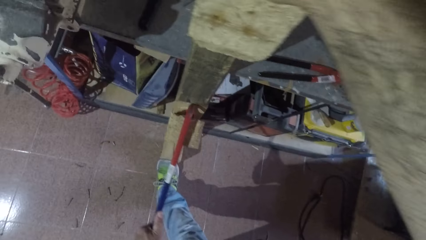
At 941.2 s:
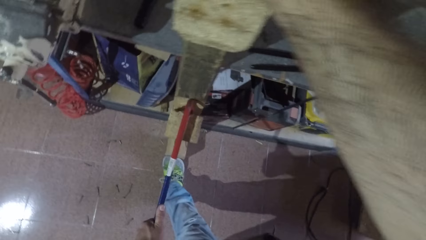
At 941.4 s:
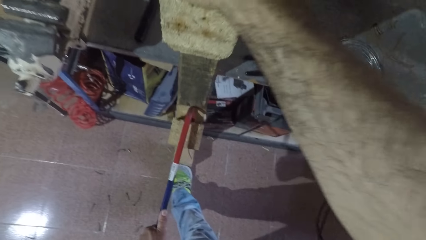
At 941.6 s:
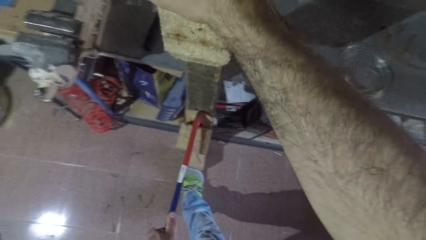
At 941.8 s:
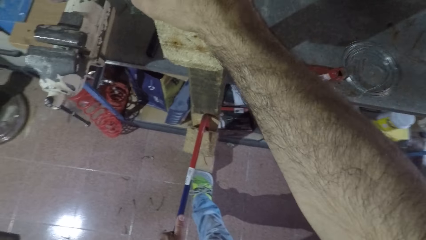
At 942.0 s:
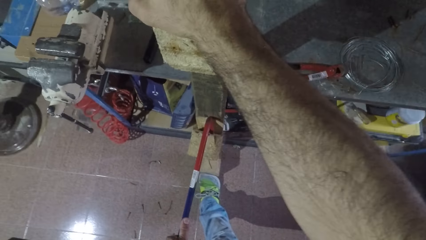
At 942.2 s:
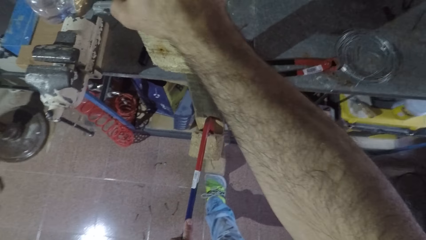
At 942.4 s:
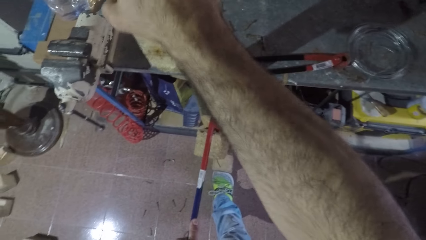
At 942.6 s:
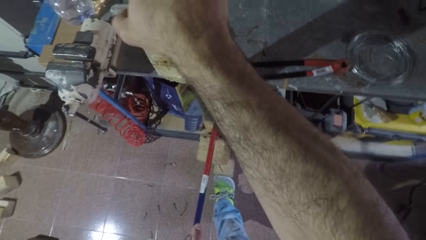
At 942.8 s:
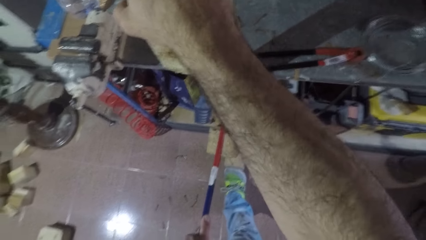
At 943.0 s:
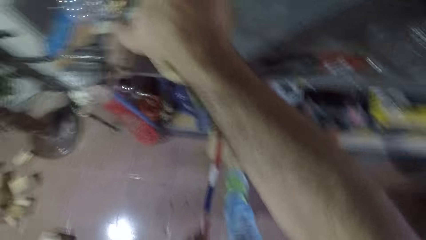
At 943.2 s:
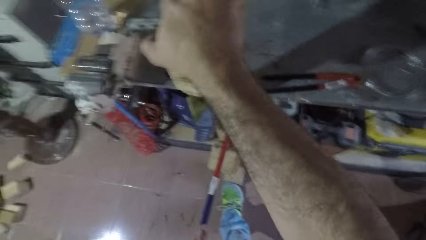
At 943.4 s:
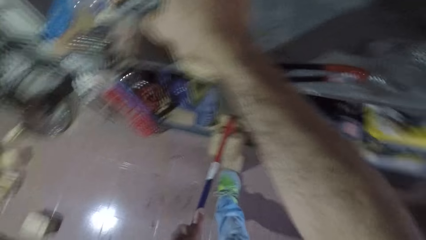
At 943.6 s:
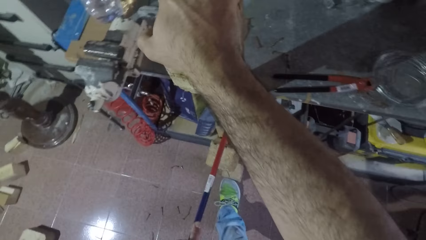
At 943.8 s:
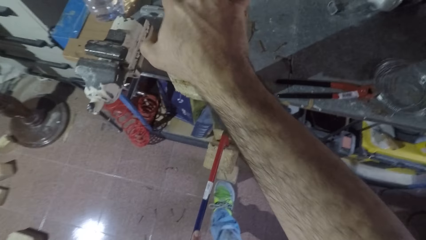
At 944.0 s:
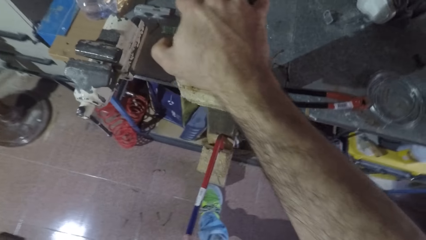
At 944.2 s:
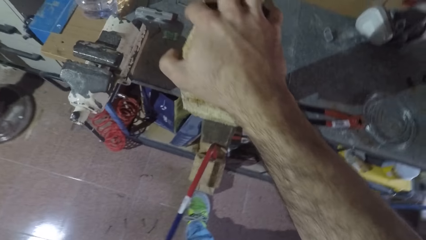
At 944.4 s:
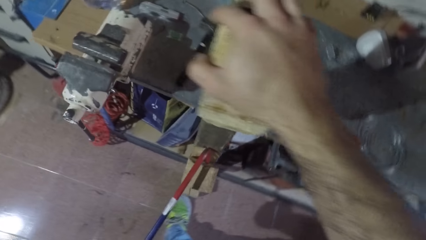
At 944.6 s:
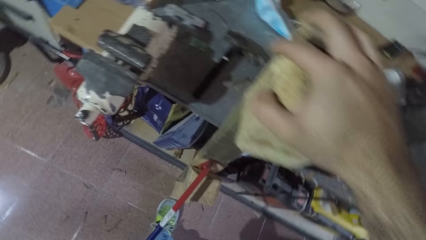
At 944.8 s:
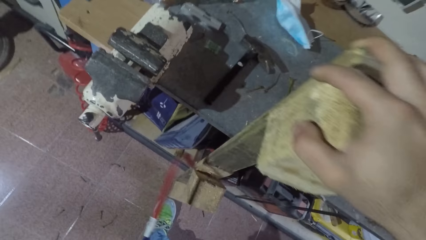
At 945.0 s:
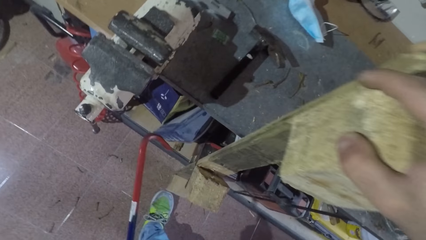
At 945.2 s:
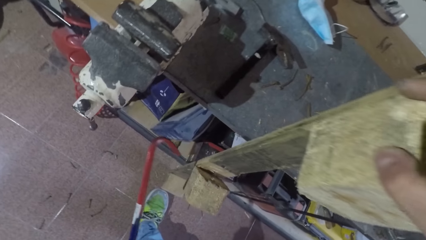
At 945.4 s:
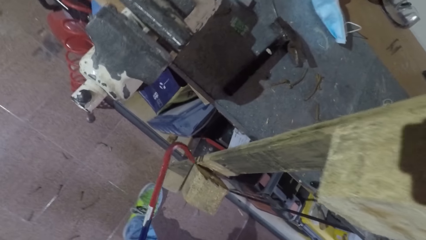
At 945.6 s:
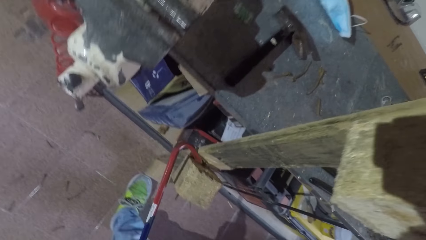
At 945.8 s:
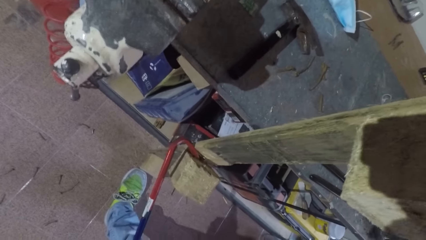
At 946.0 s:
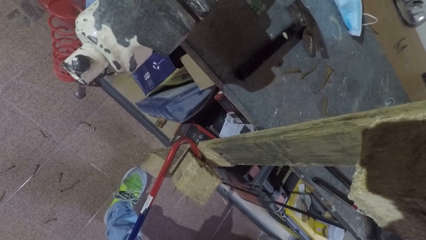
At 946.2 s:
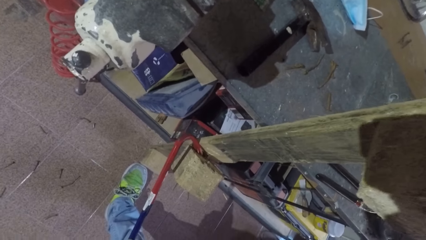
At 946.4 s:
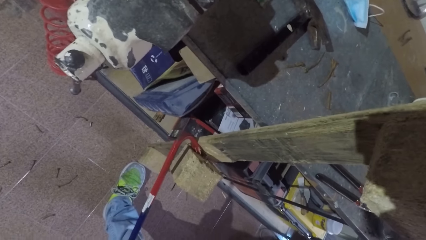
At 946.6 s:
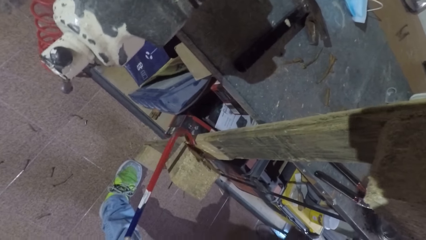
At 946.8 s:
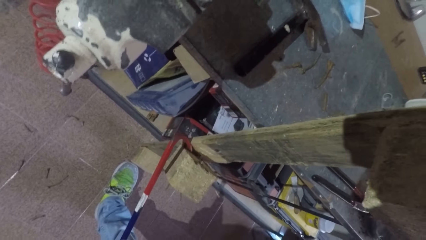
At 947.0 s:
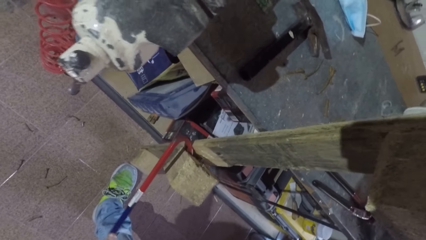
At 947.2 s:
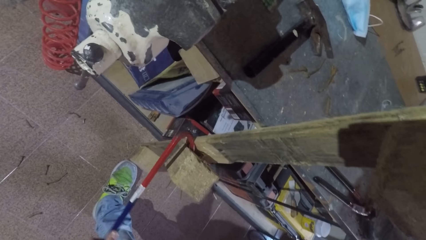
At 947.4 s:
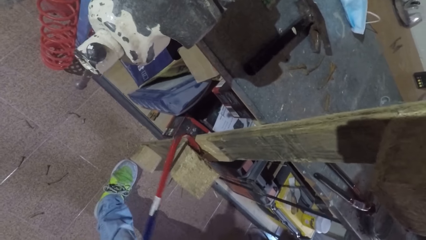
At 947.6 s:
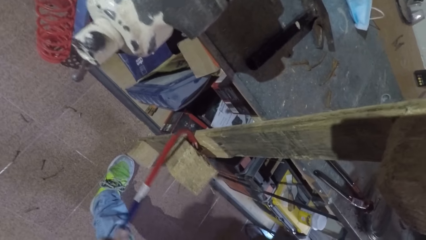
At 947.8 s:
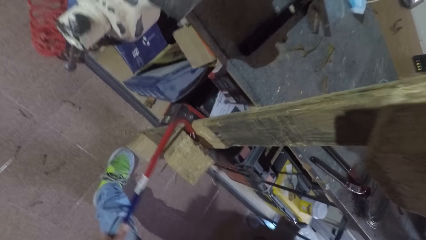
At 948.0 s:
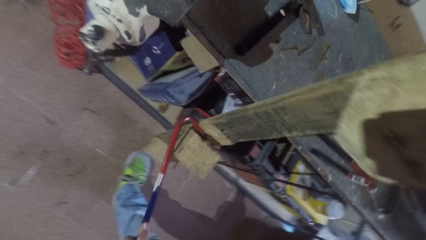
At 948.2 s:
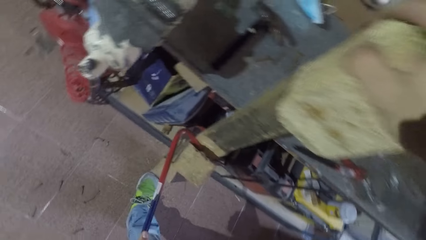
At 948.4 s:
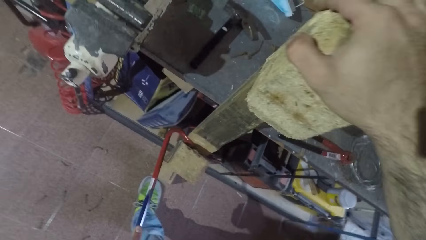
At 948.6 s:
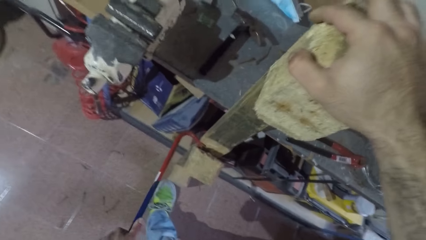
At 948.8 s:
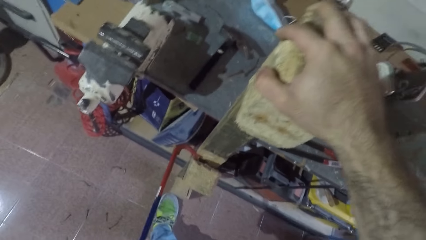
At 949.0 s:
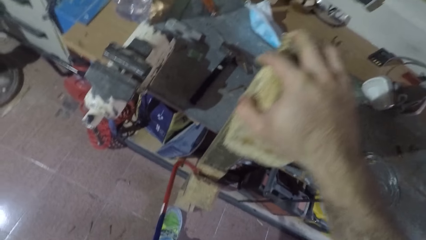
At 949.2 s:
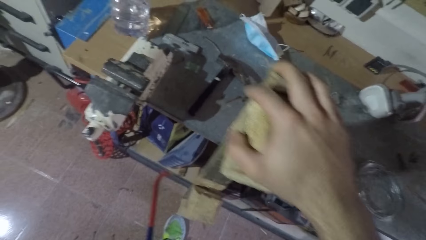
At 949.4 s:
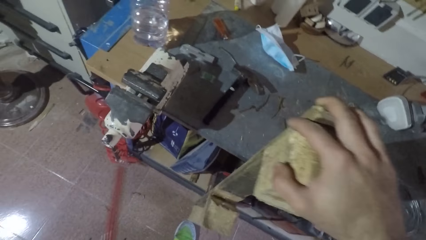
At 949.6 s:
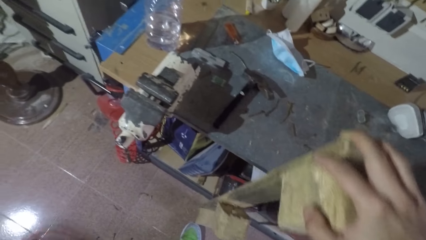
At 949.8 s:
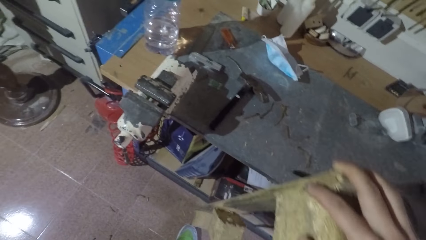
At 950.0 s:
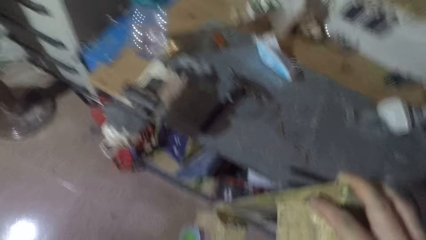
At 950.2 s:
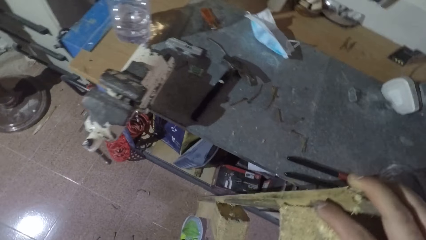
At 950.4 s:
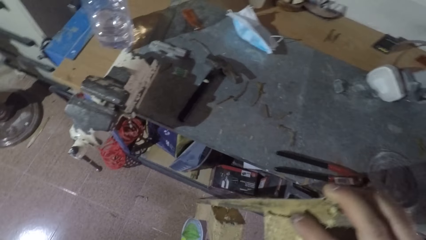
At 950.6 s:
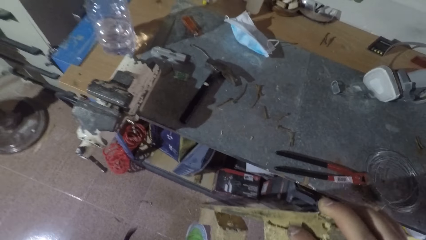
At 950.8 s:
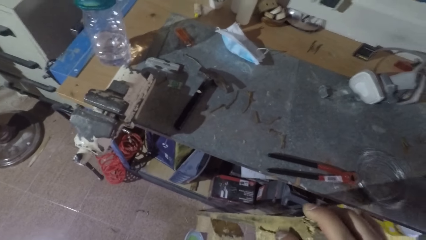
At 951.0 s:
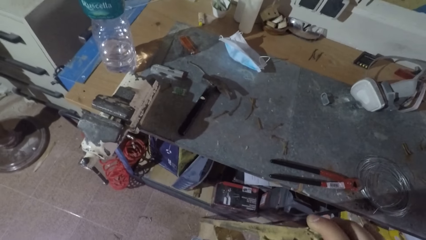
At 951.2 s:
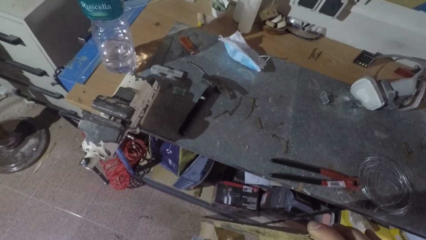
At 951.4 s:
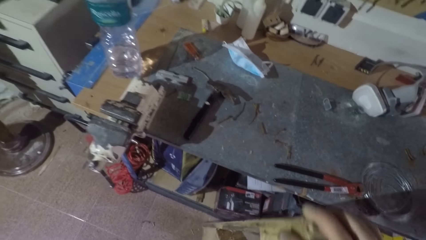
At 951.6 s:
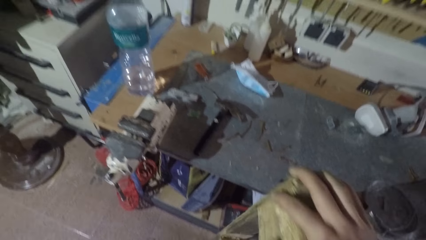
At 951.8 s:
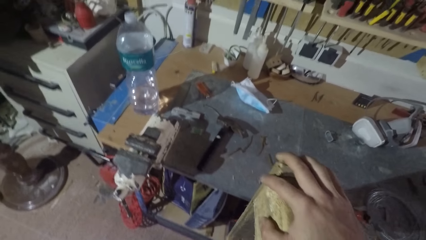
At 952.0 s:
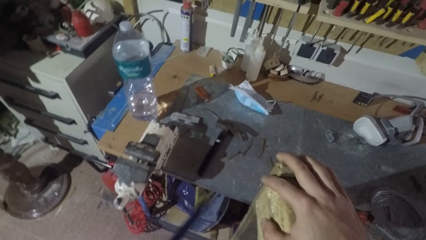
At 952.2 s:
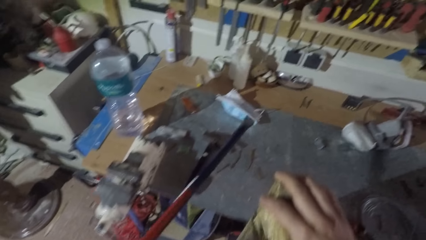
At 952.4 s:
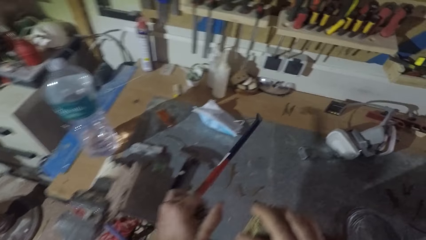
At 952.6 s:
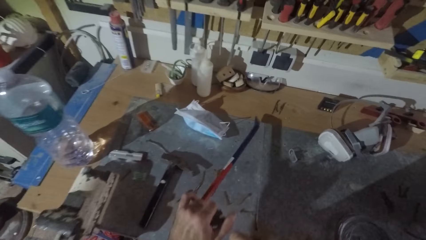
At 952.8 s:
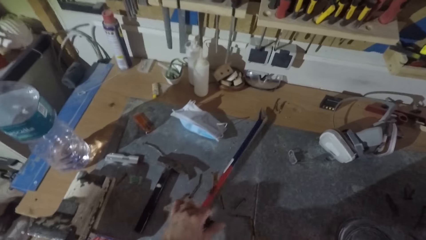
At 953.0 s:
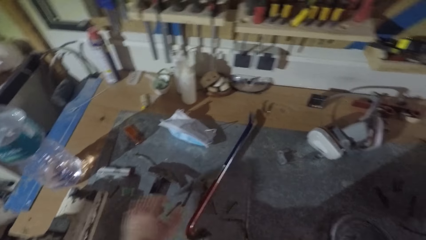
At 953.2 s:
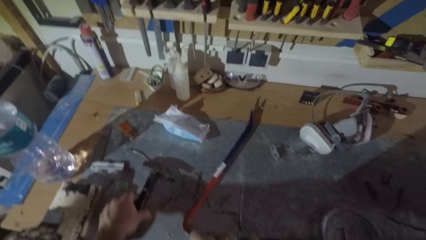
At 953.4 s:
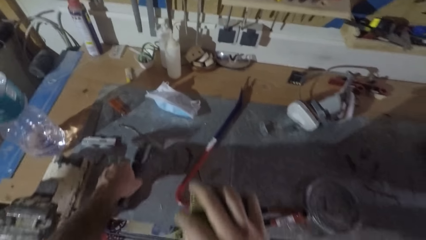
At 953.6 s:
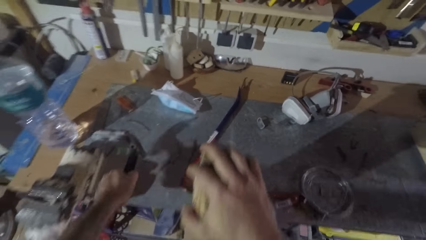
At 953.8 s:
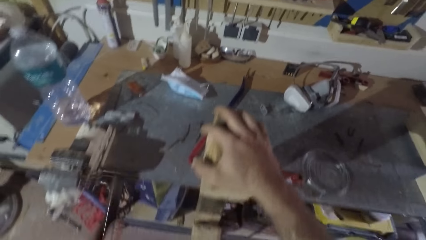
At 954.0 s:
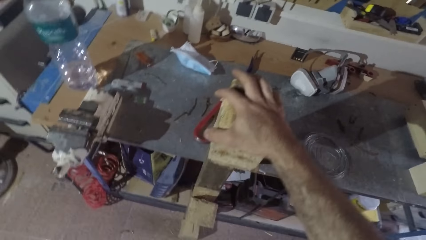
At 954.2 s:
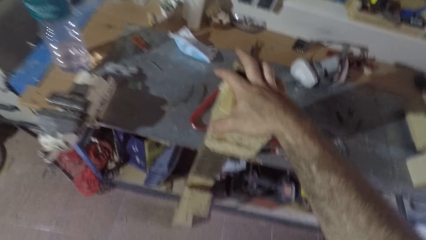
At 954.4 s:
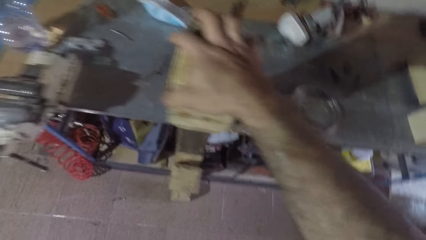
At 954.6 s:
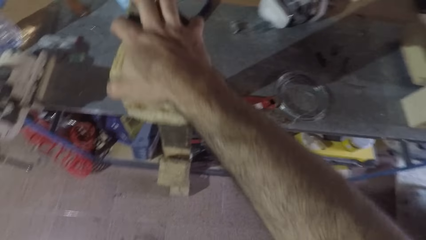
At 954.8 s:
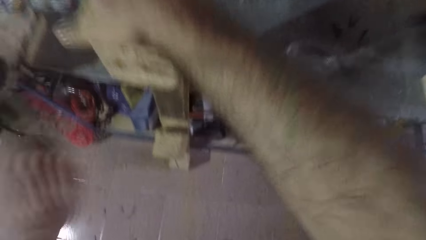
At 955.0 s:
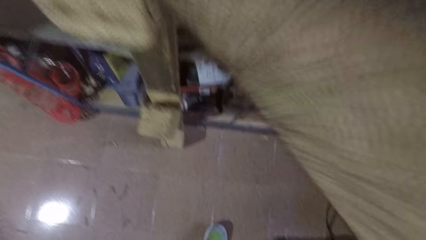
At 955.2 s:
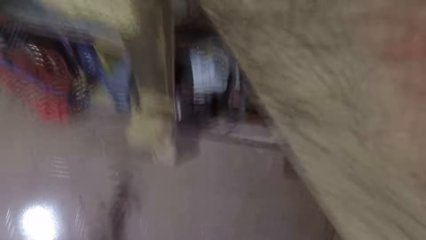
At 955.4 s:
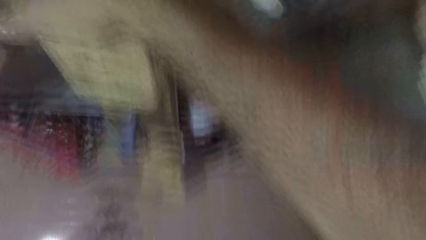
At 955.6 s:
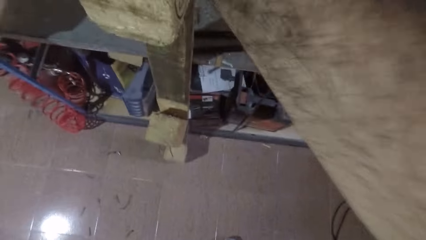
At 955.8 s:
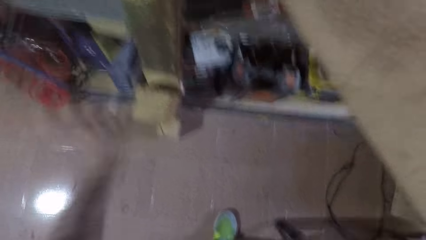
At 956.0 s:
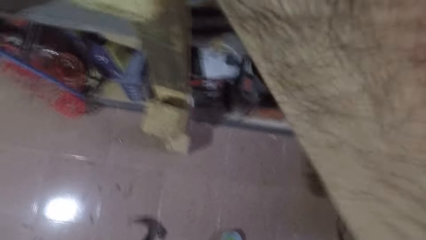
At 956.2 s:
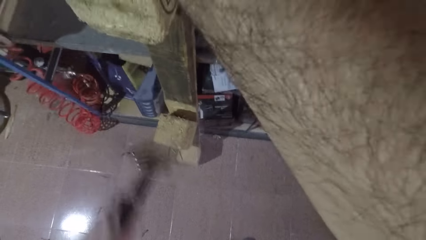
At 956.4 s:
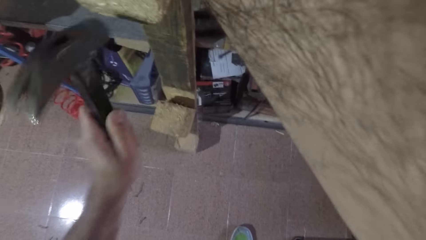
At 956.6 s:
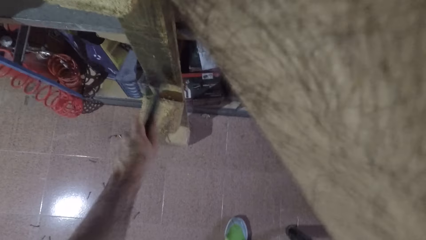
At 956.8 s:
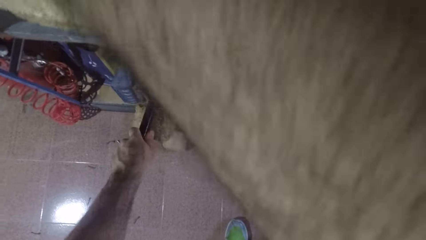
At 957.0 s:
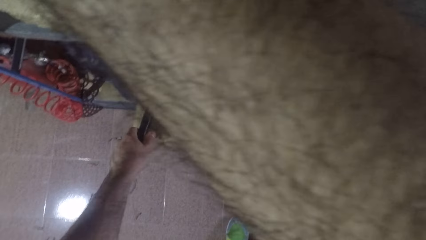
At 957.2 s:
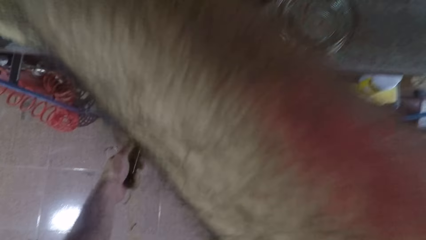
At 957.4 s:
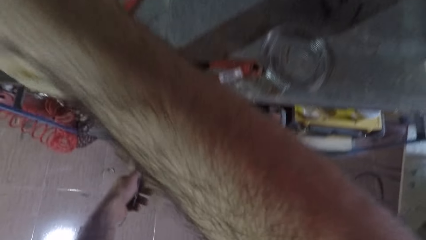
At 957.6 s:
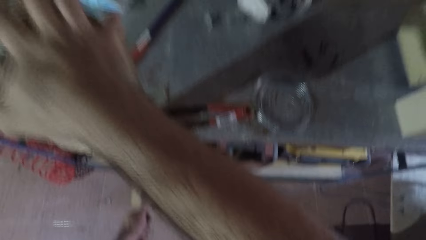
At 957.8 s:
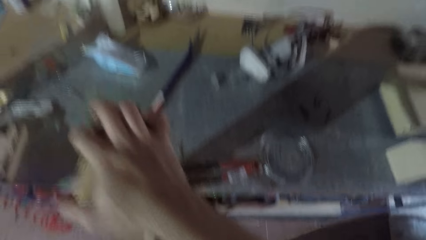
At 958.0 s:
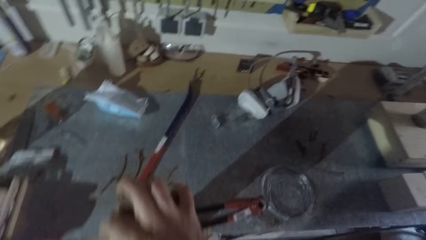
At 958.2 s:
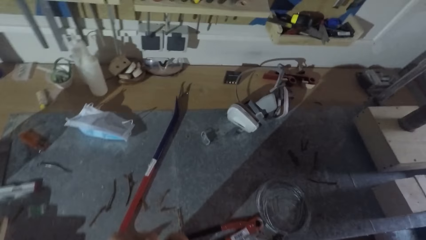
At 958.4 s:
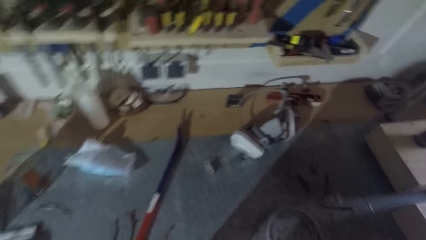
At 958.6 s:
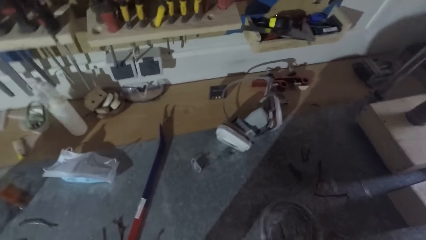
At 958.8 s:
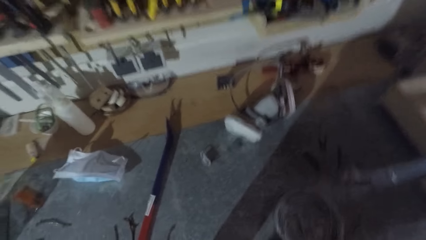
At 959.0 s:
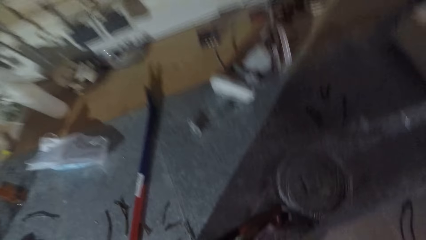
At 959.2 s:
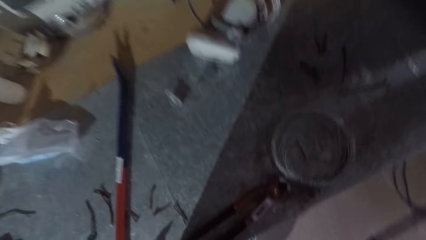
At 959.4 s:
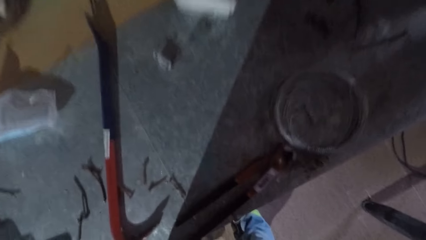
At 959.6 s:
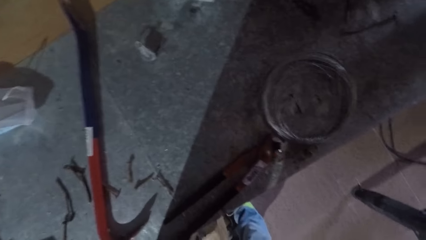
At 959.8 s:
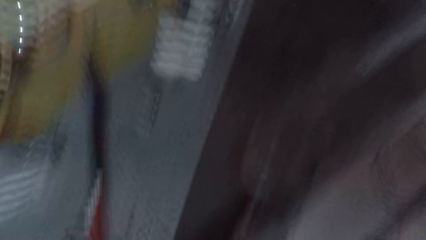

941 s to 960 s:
The camera wearer removes the crowbar from the rectangular wood. They look around. They drop the crowbar or hook on the shelf or table. They pick up the hammer from the shelf. They hit the hammer on the wood cube. They pull the wood with the hammer.
